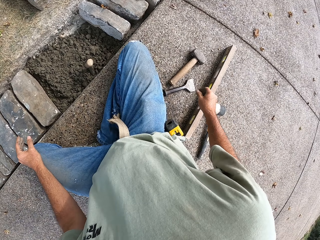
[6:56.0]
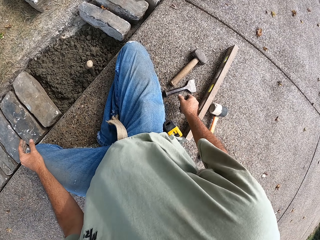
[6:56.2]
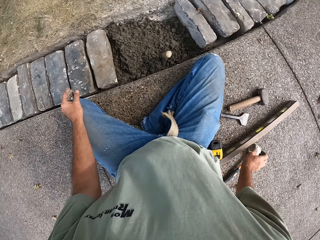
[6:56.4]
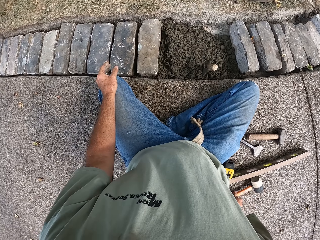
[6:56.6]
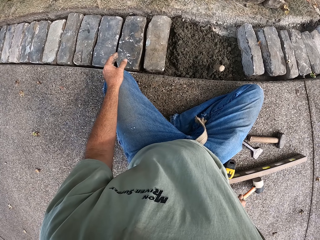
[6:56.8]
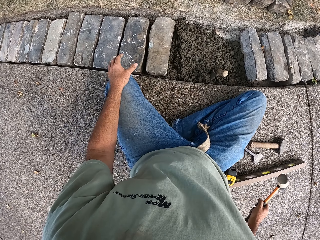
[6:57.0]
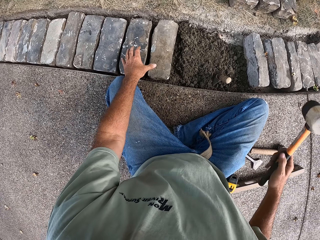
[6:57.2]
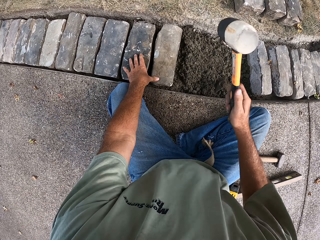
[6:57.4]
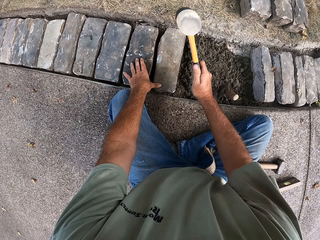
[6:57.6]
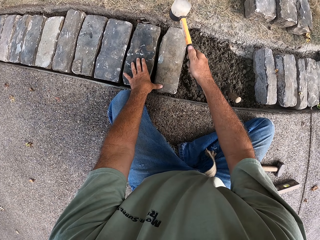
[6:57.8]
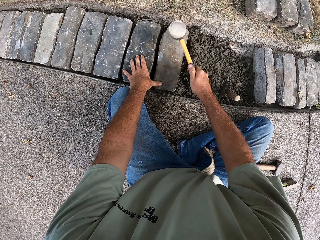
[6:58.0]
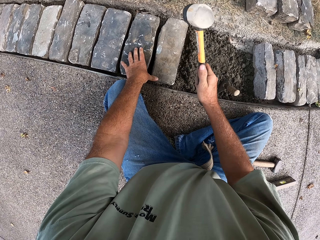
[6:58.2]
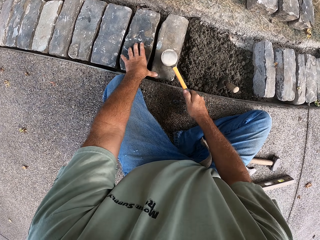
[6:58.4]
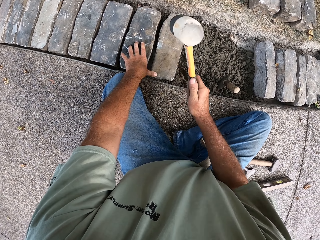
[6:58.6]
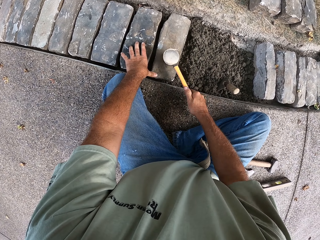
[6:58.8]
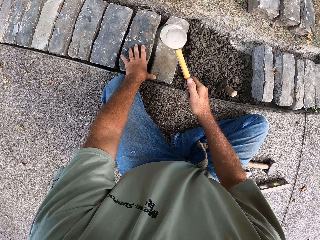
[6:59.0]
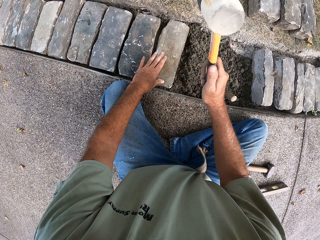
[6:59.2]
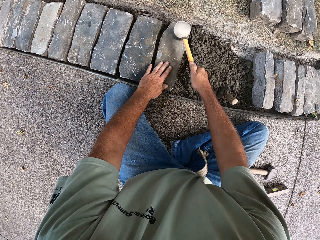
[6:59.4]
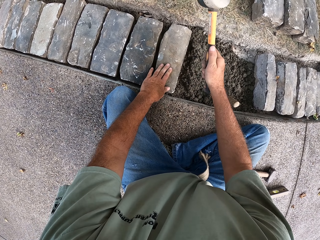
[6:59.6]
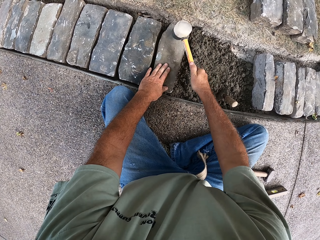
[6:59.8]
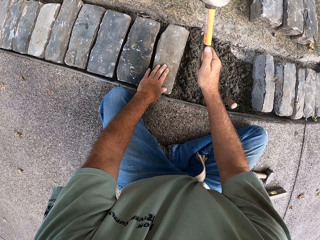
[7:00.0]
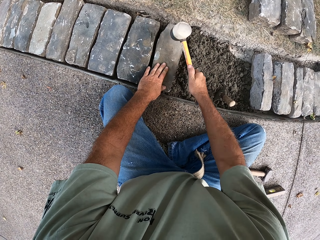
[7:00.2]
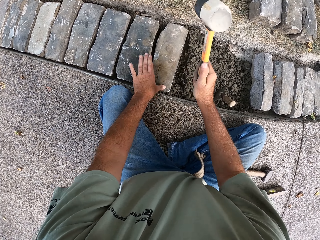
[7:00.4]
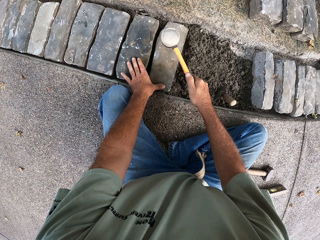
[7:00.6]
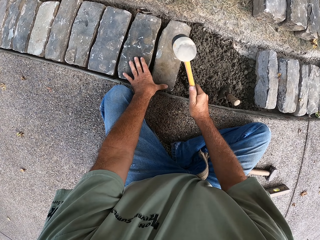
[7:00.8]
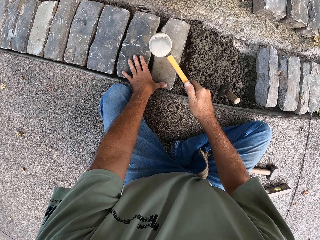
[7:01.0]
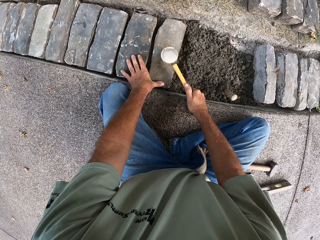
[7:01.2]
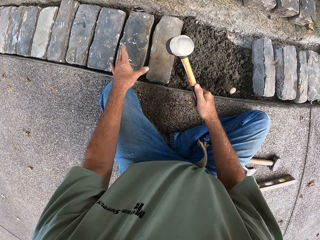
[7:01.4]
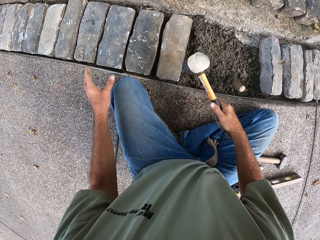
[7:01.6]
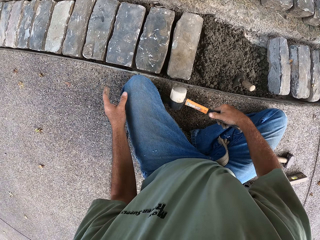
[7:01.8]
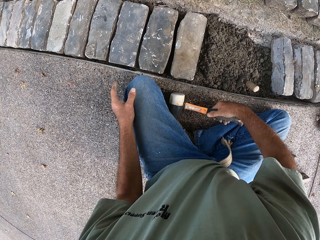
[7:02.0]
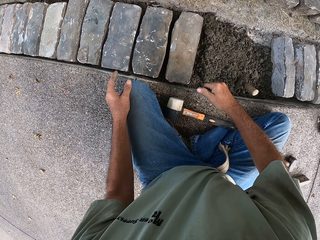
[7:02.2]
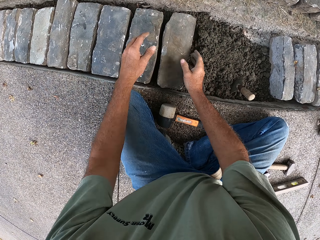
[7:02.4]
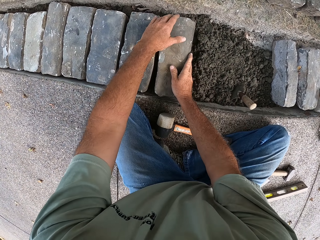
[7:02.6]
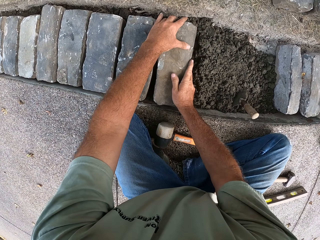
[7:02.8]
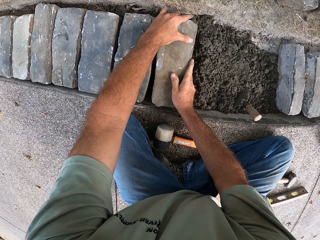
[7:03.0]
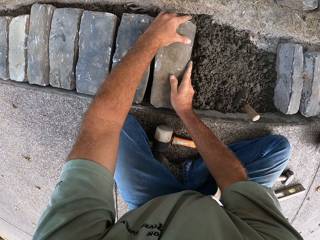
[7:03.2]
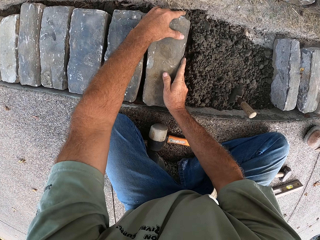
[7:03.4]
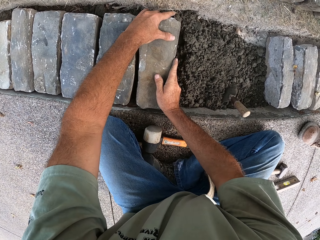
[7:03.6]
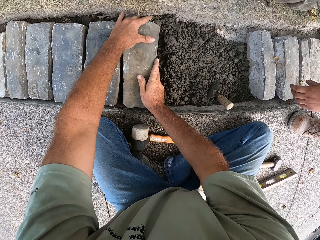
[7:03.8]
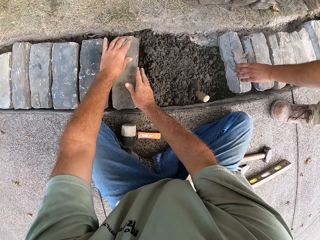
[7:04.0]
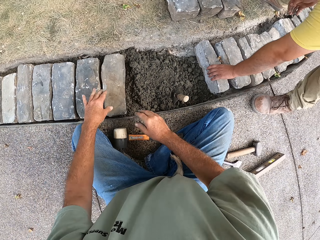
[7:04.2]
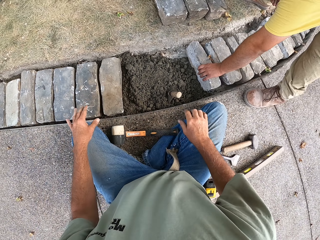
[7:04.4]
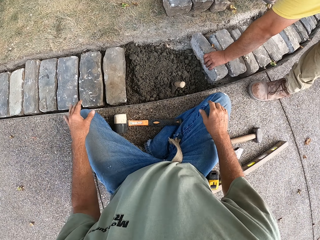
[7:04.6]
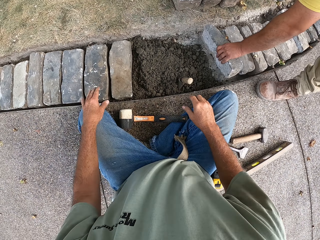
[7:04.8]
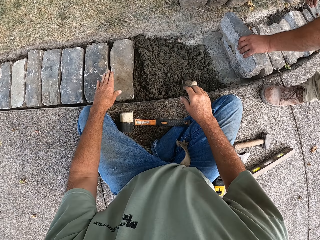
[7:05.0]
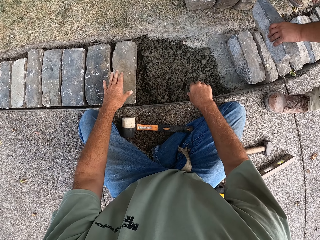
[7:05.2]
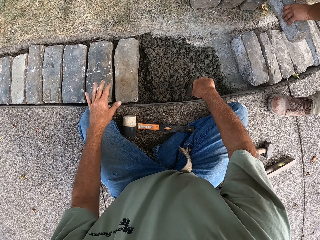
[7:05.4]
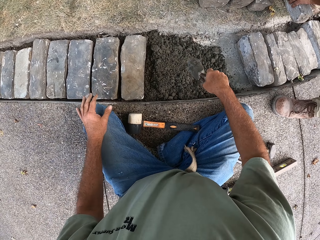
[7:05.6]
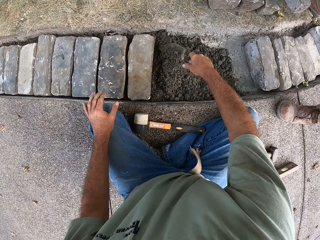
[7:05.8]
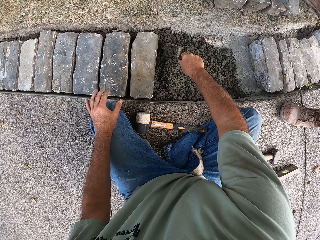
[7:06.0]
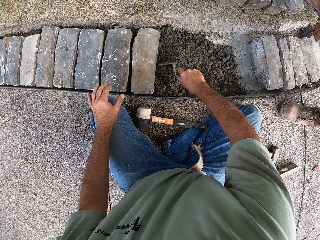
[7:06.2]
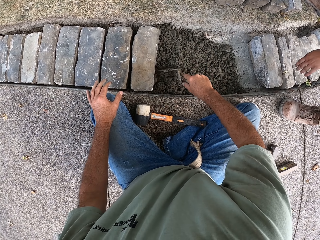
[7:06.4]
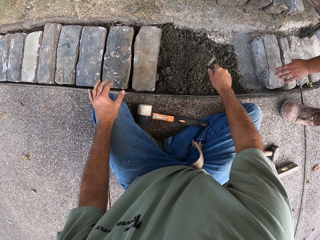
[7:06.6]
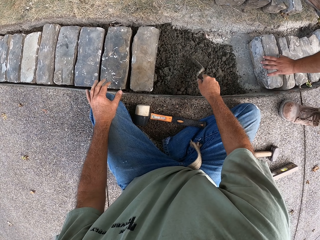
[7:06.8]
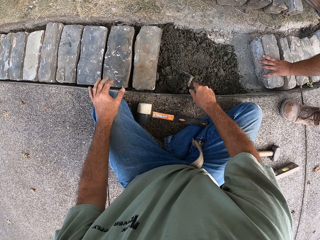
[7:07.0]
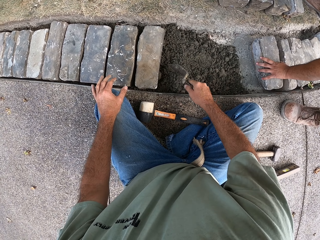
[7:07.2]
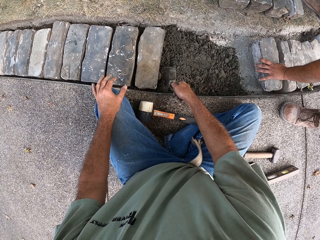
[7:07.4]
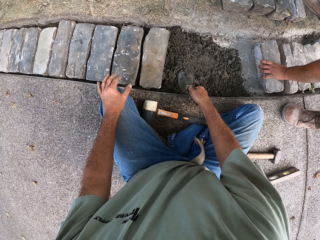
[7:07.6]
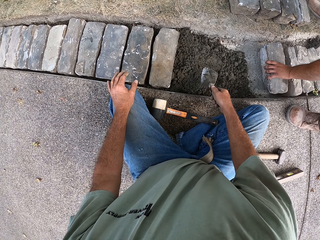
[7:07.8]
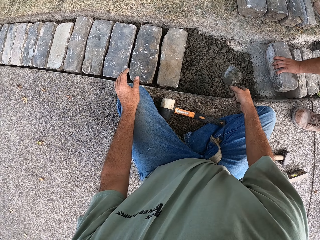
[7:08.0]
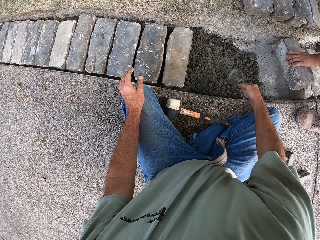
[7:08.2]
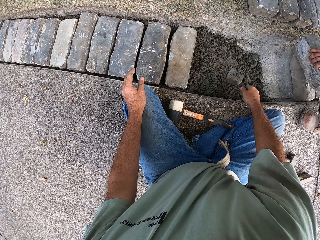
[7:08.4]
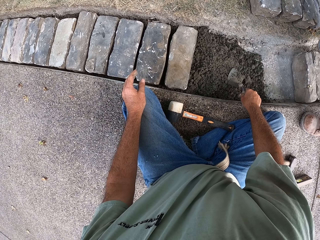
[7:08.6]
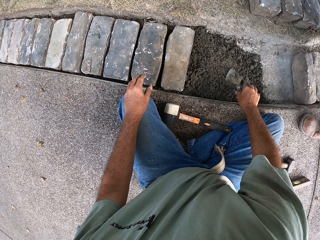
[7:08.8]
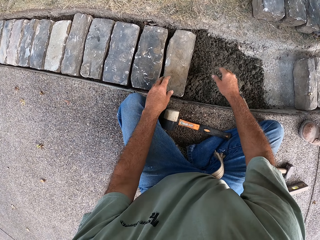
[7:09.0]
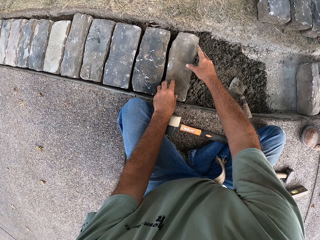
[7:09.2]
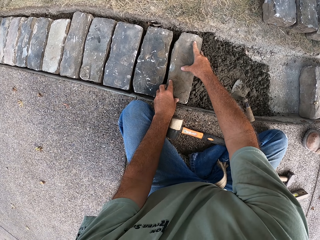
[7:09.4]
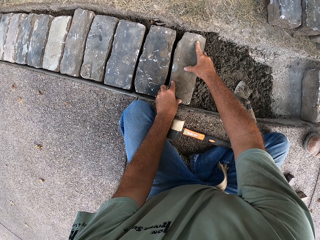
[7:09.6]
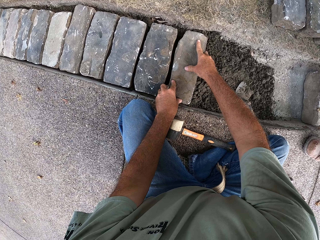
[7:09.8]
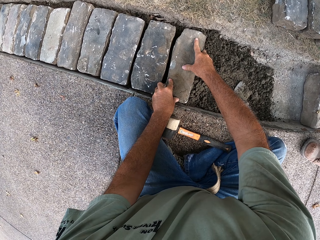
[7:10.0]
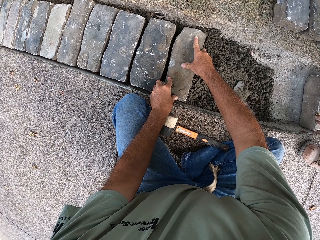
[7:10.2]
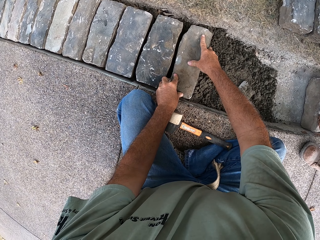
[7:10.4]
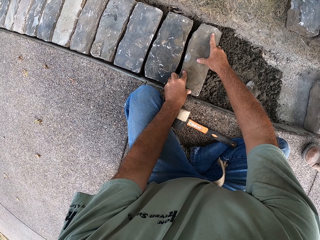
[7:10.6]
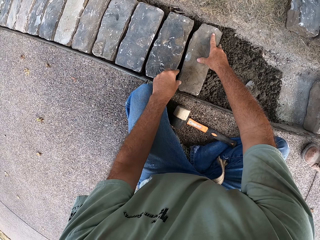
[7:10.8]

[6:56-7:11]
The camera wearer picks up the hammer. They beat the block with the hammer. They put the hammer on the ground. They fix the block on the concrete. A person removes the brick. The camera wearer picks up a trowel. They spread the concrete. They flatten the concrete with the trowel. They put the trowel on the concrete.

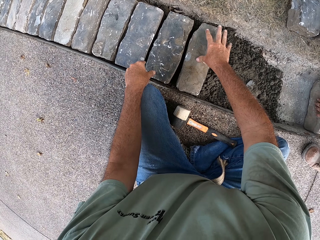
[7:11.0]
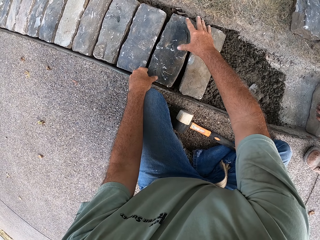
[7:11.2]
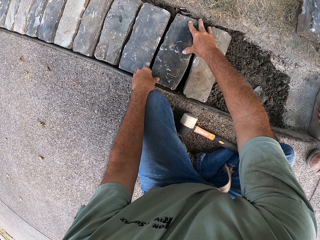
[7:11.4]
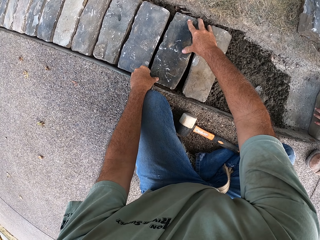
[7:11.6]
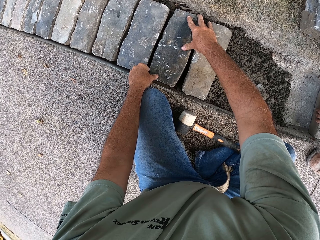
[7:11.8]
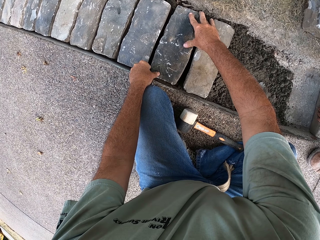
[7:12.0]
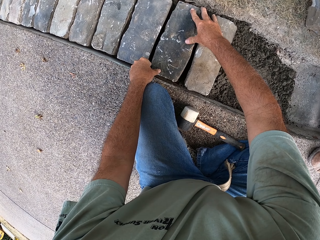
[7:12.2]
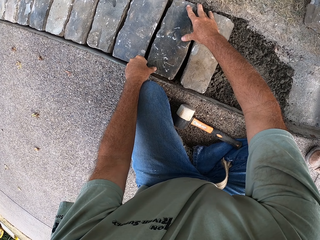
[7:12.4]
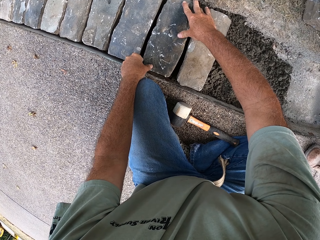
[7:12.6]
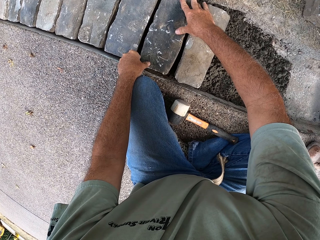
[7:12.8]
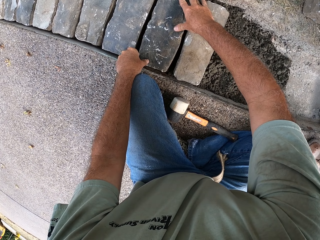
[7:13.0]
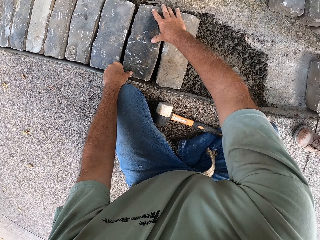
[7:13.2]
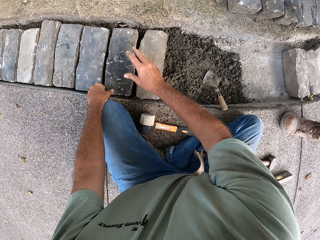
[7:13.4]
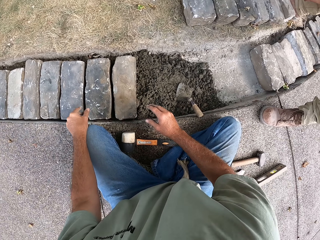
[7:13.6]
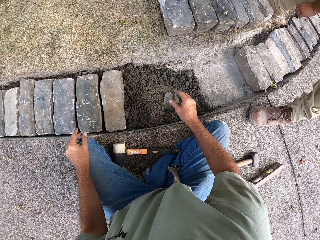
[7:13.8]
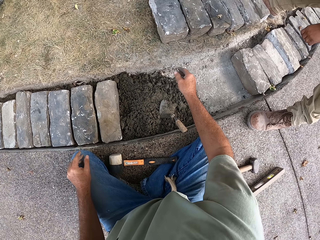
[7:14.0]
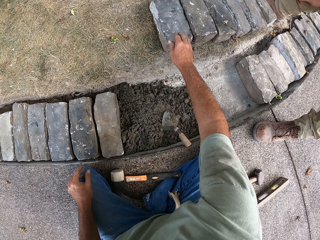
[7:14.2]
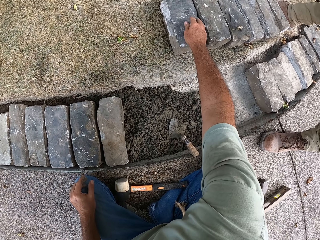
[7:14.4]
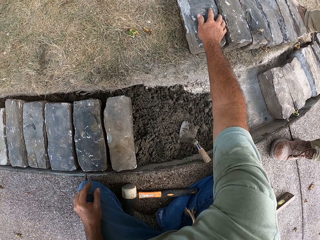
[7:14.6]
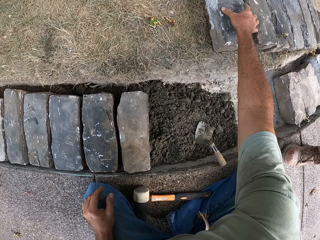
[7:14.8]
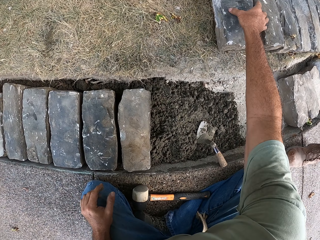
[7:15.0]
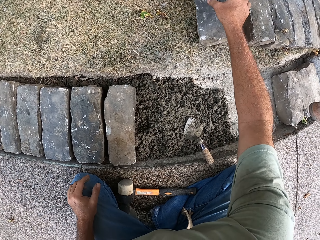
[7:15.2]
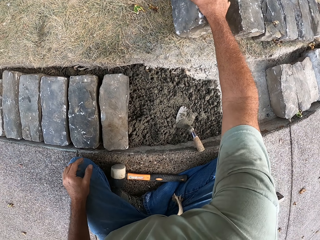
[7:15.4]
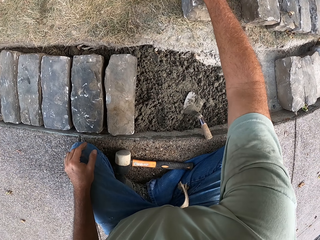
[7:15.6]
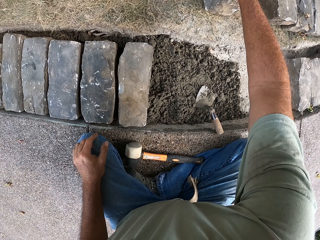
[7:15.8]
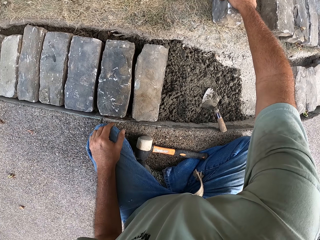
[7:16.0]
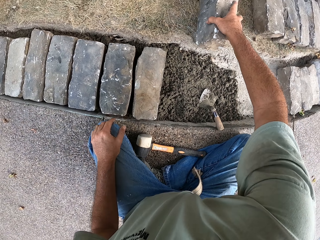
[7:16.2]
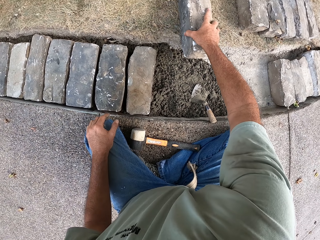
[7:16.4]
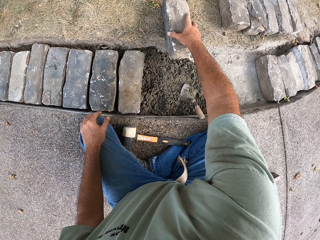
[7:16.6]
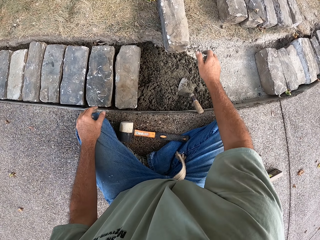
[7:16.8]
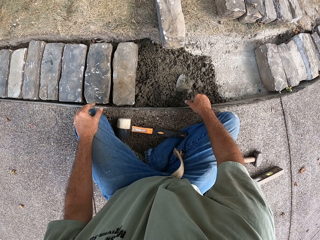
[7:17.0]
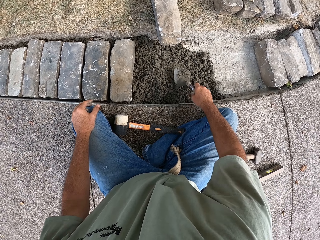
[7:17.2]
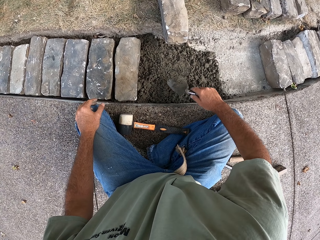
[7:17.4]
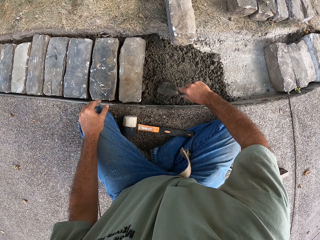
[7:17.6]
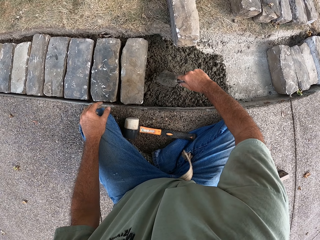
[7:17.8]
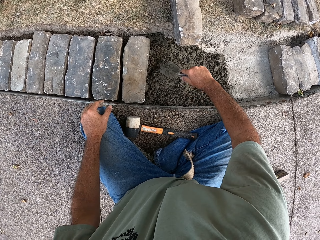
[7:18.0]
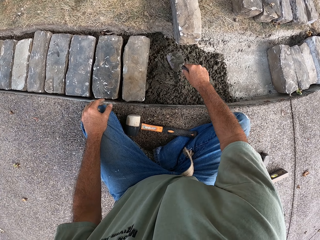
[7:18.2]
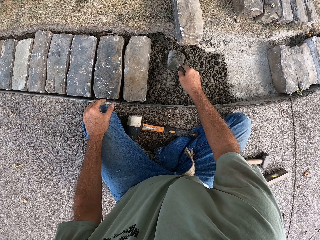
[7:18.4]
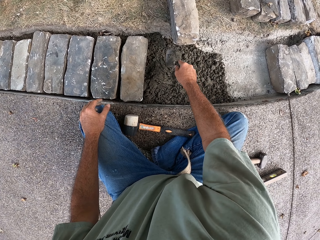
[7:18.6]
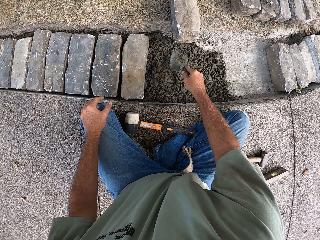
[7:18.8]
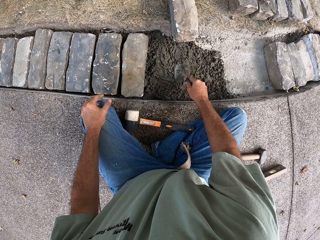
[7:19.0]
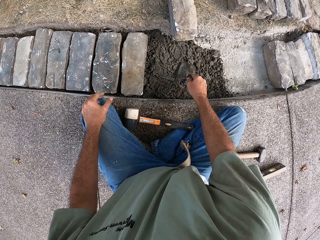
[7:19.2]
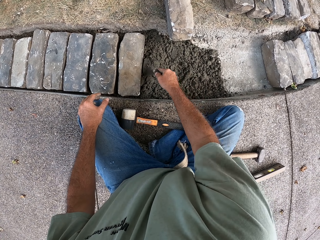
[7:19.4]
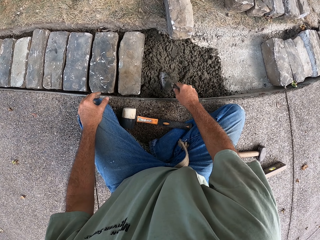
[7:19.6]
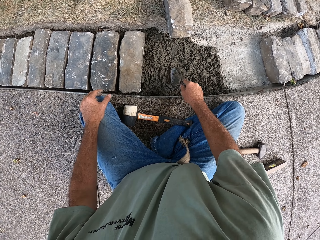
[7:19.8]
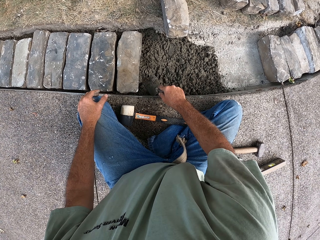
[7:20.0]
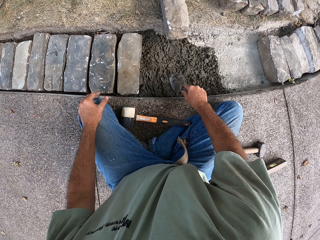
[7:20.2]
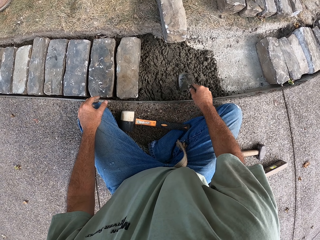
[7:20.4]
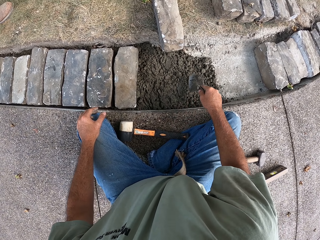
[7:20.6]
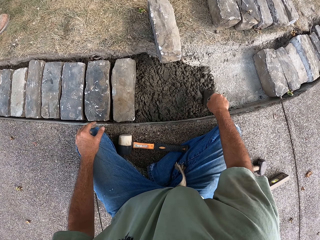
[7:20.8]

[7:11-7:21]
The camera wearer fixes the blocks properly on the concrete. He picks up a block with his right hand. He picks up a trowel. He spreads the concrete. He flattens the concrete with the trowel.
